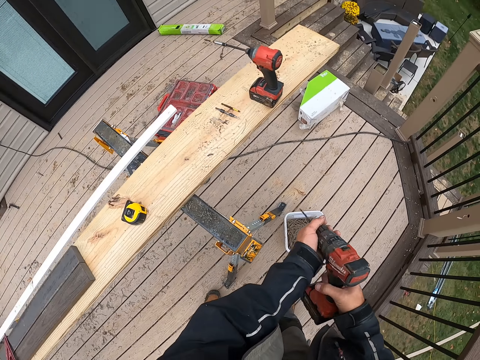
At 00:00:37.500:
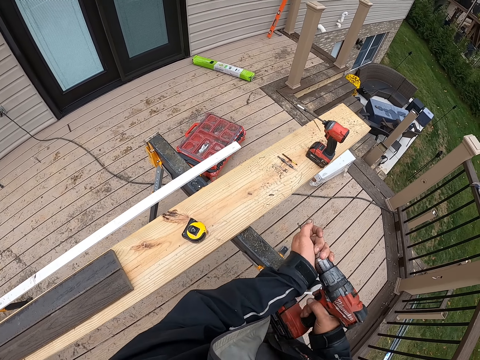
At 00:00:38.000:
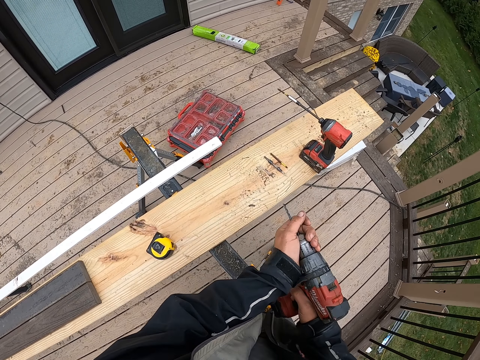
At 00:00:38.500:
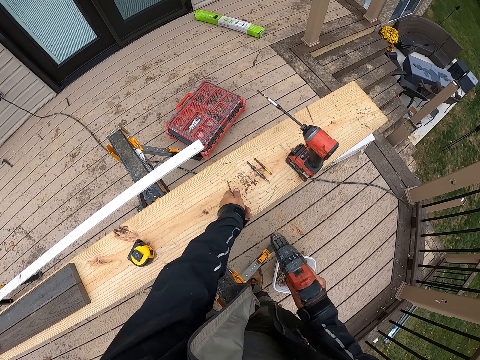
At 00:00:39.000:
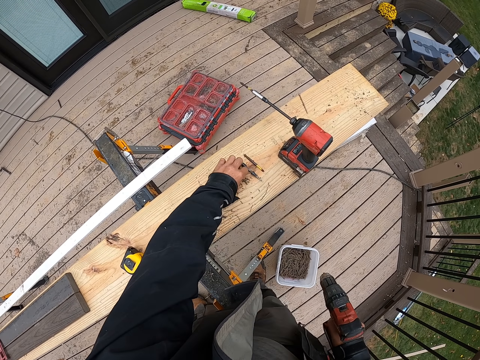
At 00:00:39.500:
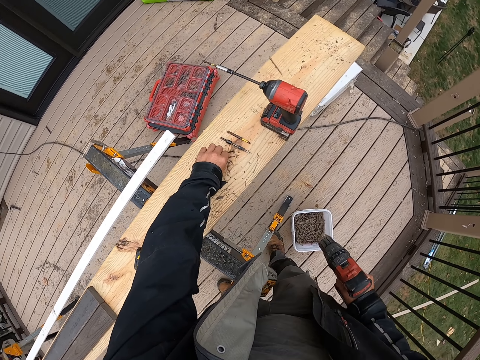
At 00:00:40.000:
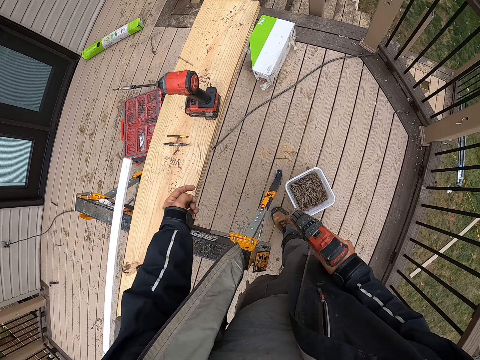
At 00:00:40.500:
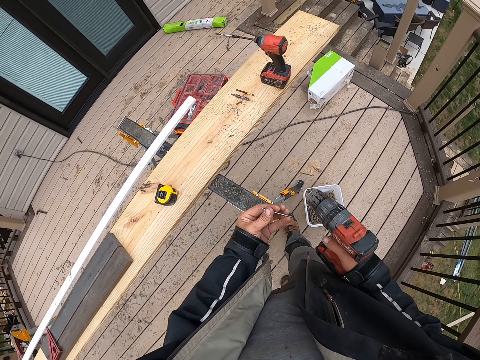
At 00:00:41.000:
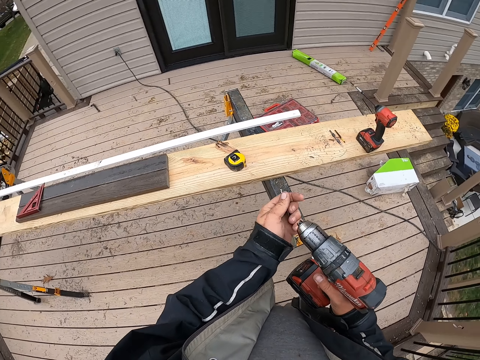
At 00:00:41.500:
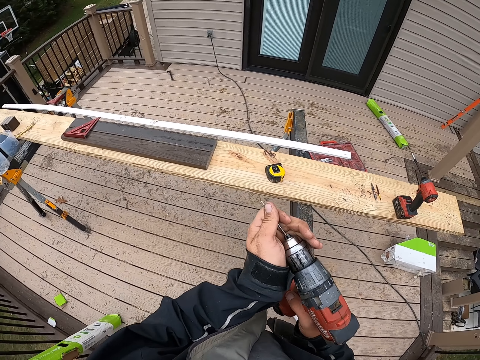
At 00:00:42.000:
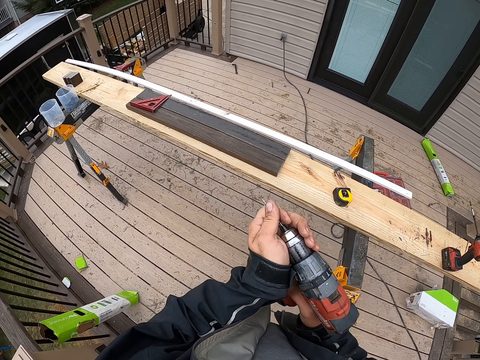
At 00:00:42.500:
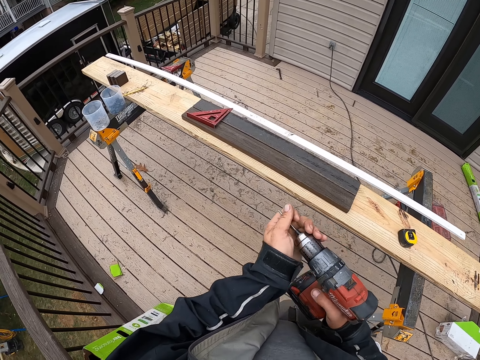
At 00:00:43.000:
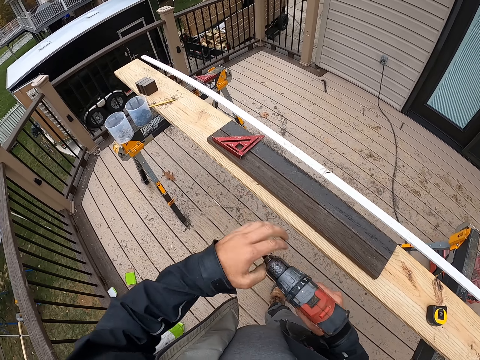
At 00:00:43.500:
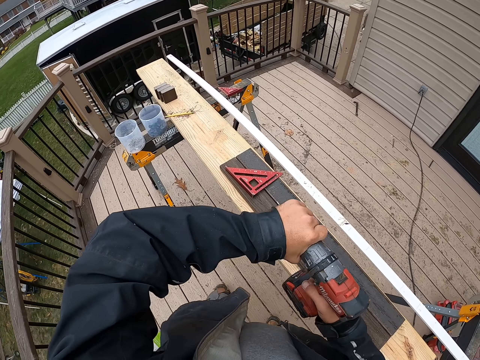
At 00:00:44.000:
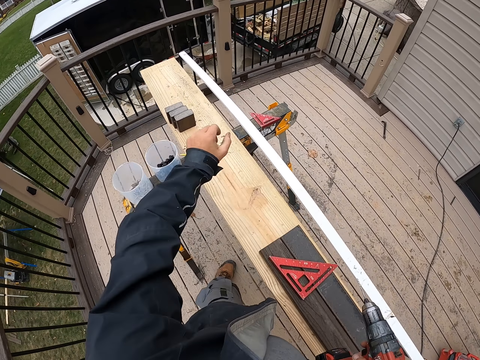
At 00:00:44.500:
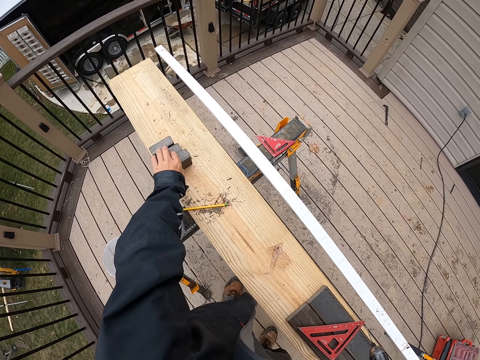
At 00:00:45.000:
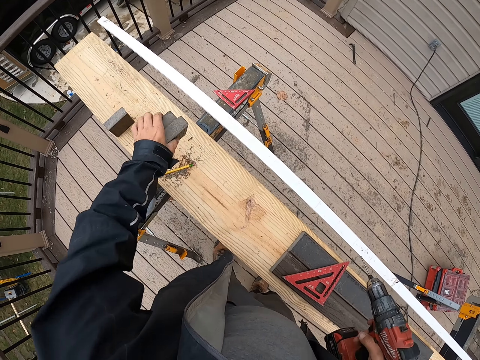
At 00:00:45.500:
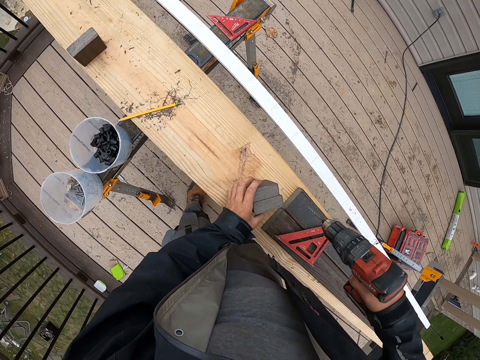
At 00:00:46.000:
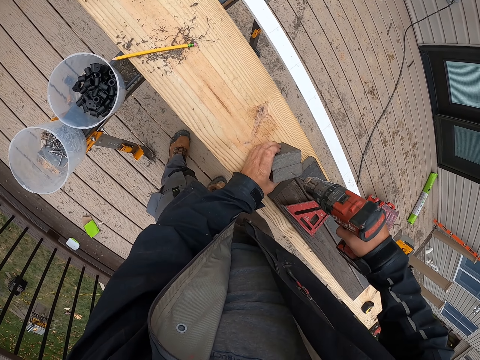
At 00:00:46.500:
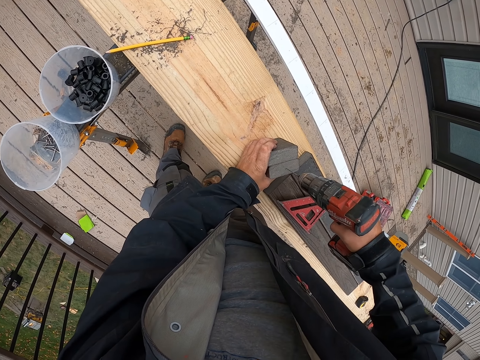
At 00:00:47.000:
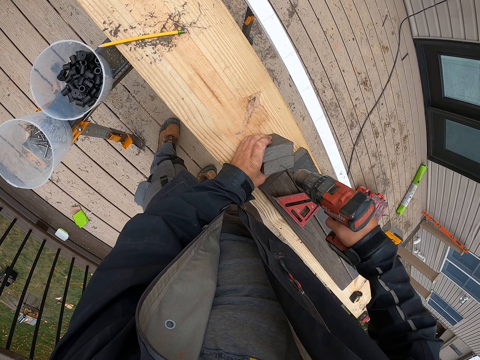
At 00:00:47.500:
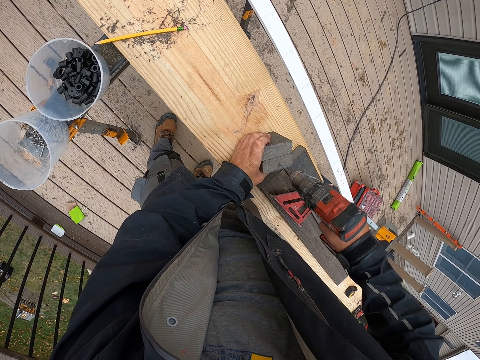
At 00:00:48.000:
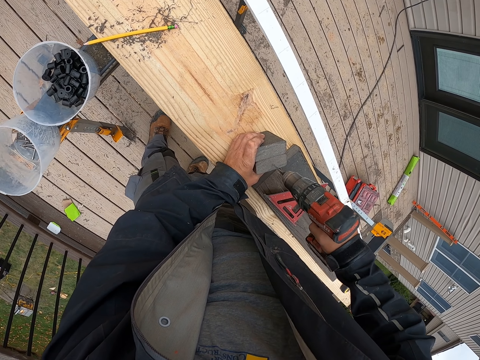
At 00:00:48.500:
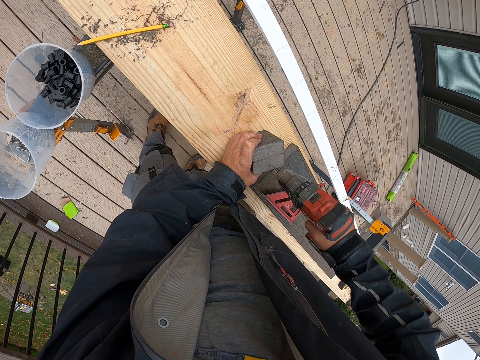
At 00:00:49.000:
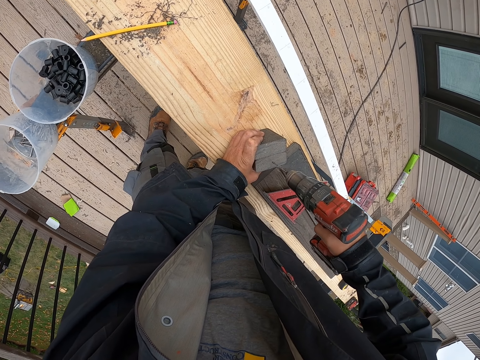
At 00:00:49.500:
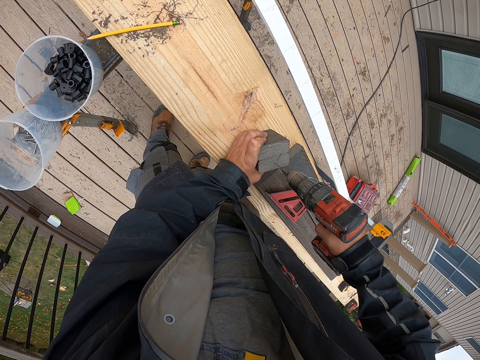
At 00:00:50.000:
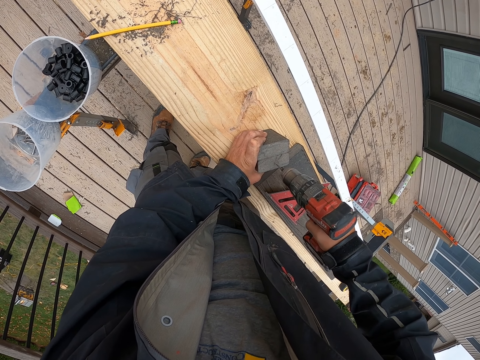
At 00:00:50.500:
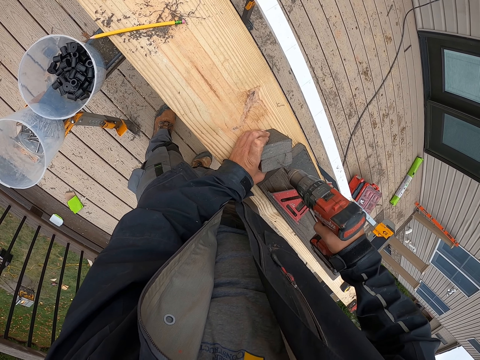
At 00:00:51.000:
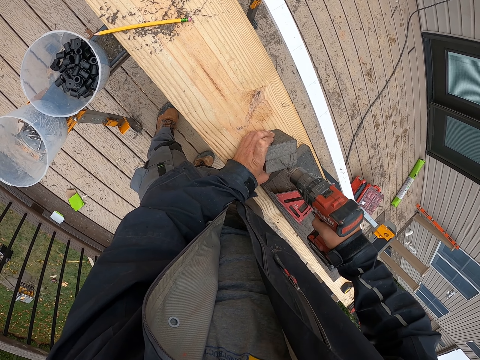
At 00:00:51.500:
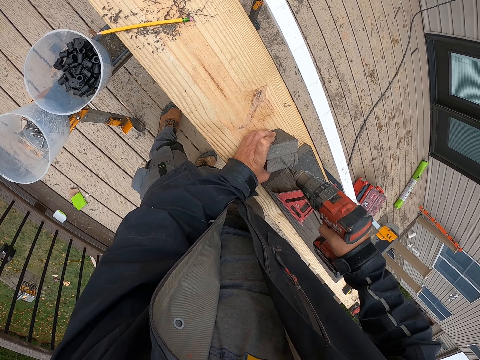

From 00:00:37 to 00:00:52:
The camera wearer holds the drill. They remove the bit. They pick up another bit. They put the bit in the drill. They fix the drill. They tighten the drill. They pick up the rails. They drill the rails.

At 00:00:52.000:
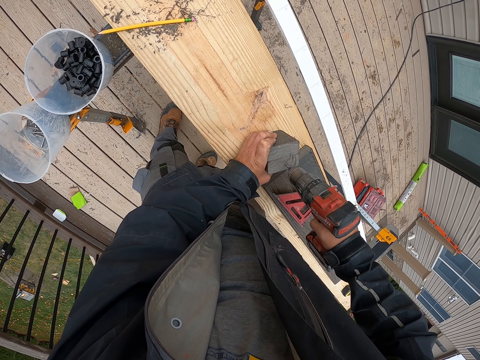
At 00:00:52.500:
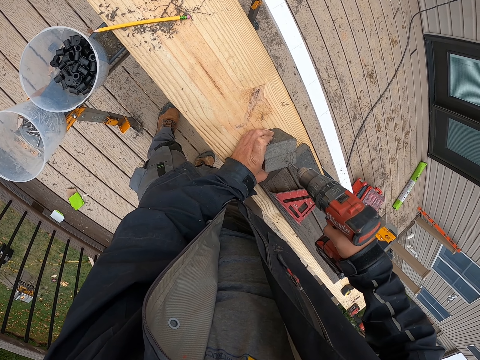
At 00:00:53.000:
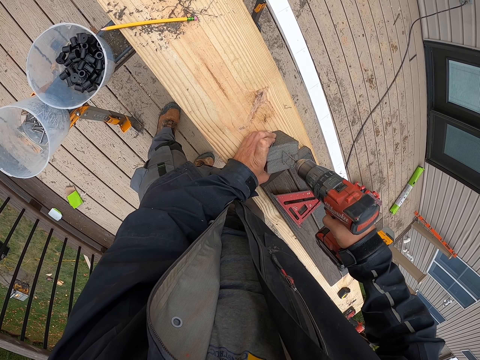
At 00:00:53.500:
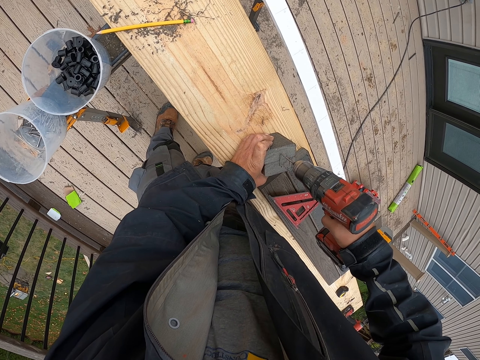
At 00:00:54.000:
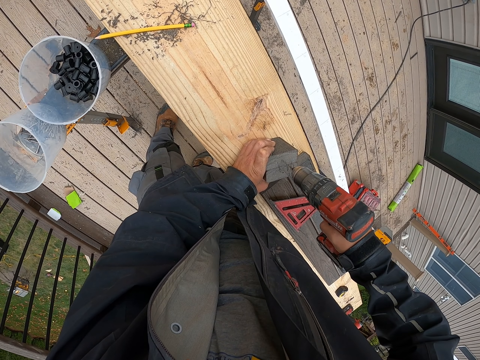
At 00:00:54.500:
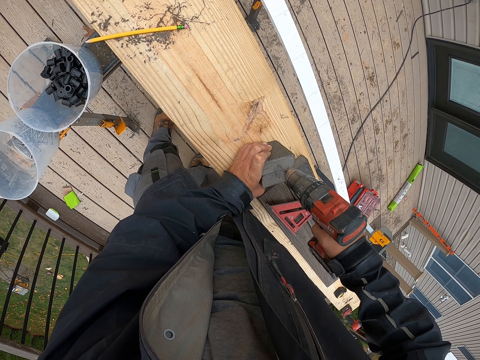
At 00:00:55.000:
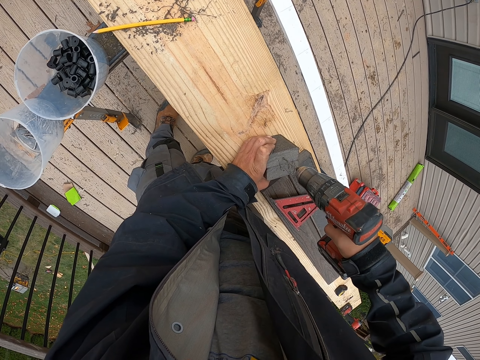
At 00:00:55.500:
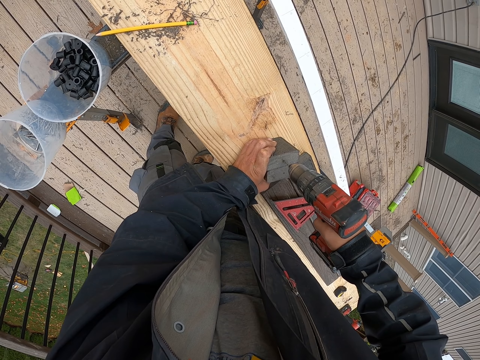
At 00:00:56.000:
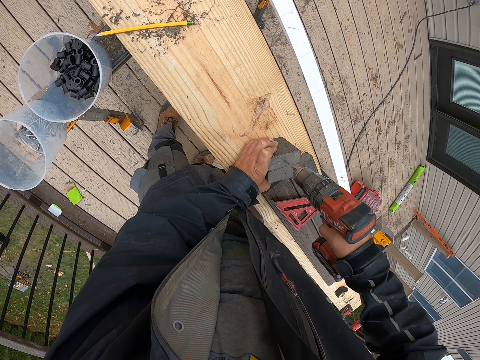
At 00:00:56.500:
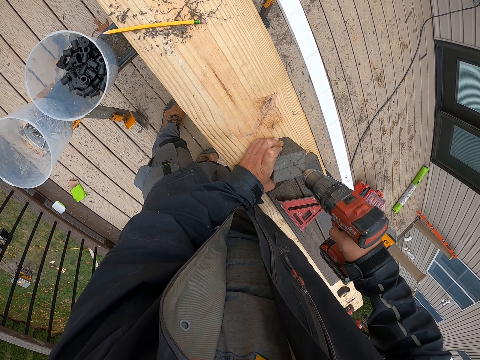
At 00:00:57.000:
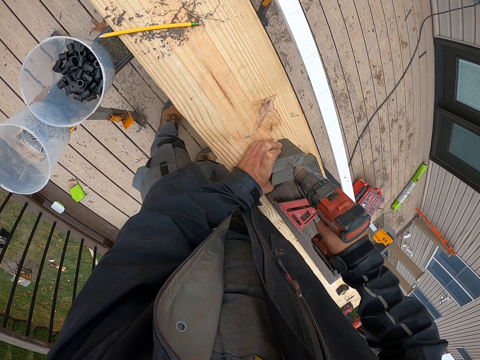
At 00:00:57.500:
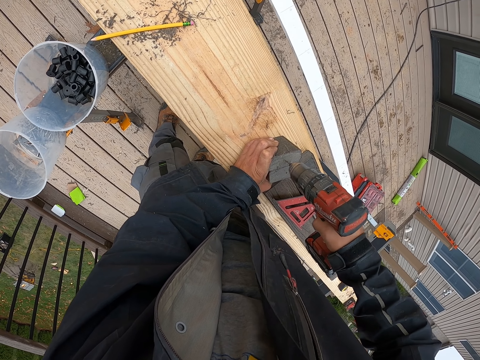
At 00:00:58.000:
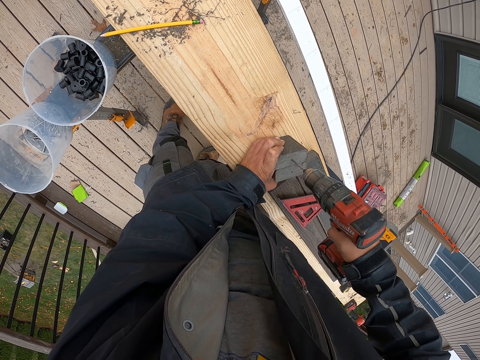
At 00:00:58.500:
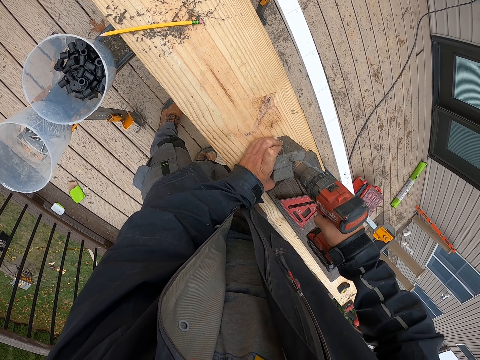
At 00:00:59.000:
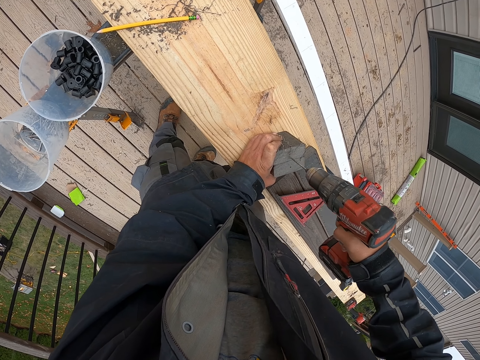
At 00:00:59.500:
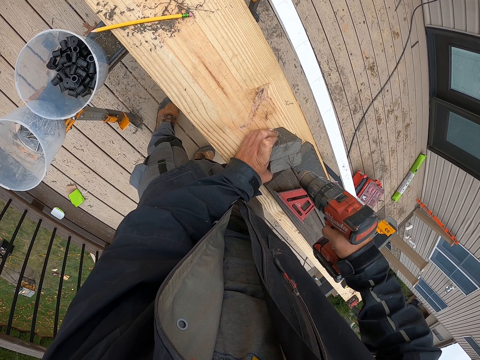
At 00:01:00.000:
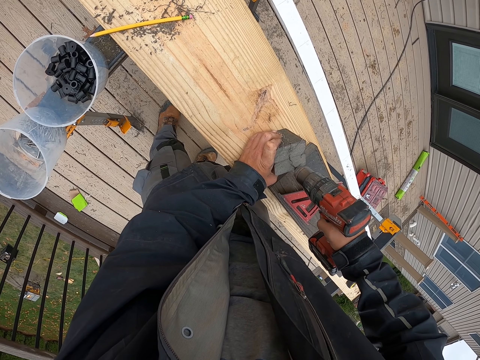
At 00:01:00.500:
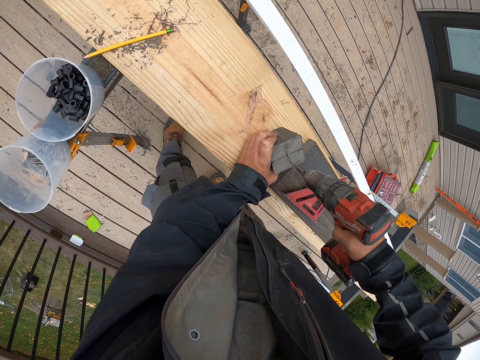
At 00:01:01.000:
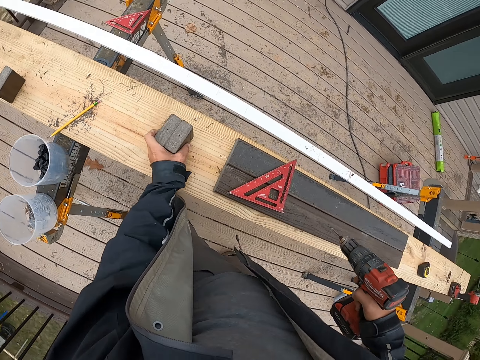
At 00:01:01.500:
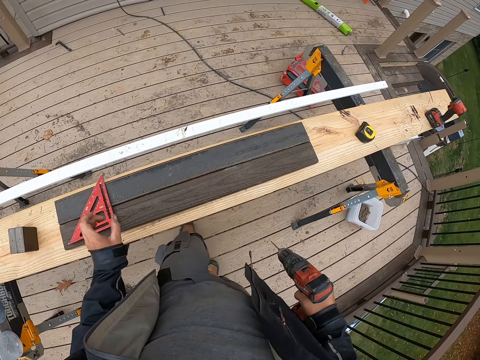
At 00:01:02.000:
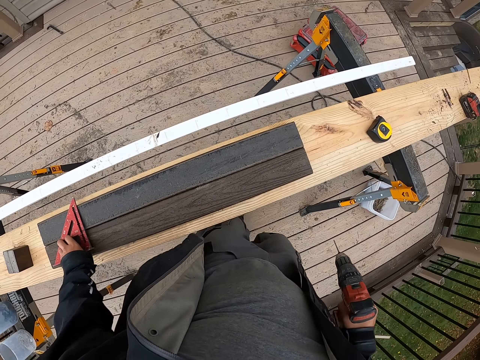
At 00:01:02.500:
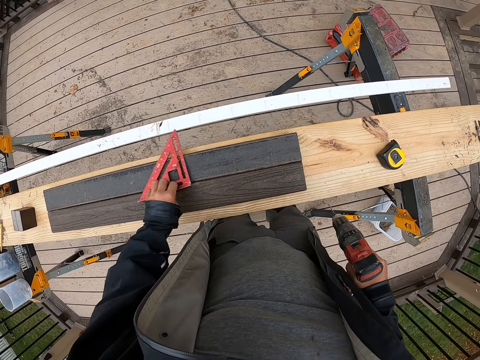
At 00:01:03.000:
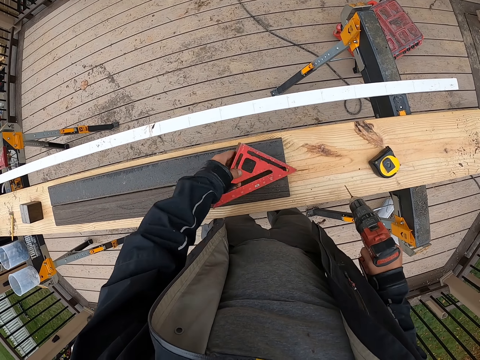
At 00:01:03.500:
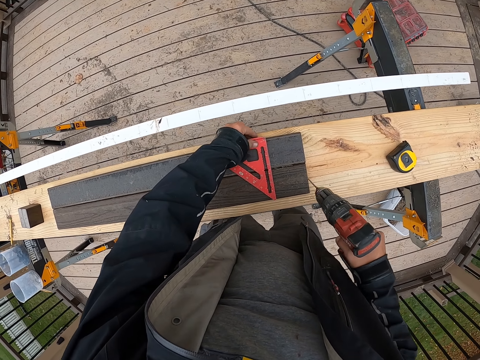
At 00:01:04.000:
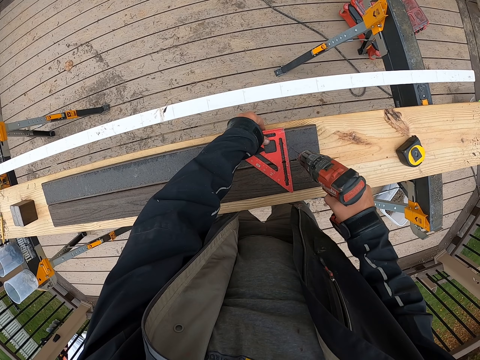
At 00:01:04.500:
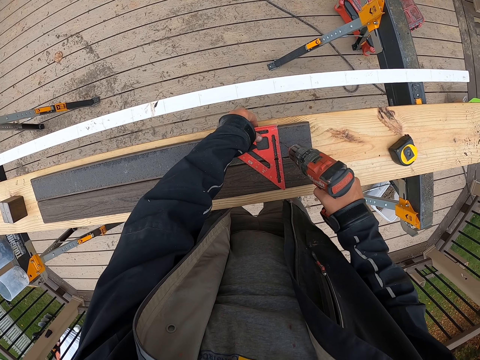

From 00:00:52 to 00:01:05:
The camera wearer lifts up the drill. They pick up the ruler. They walk to the side. They place the ruler on the rail. They mark the wood.
